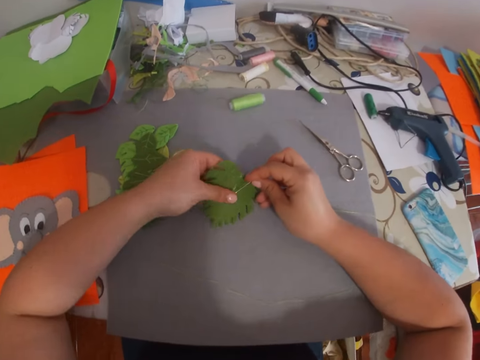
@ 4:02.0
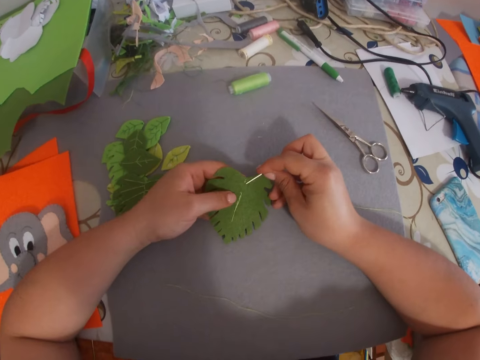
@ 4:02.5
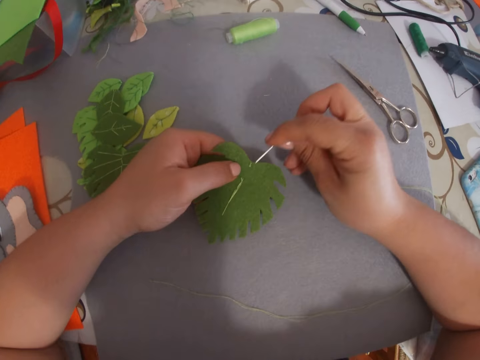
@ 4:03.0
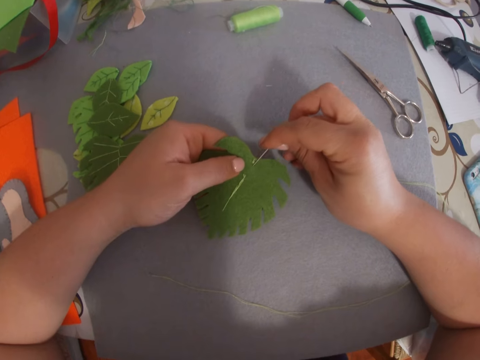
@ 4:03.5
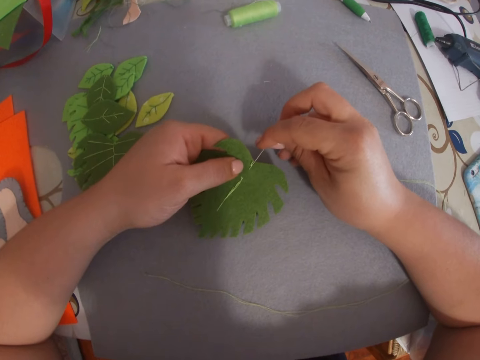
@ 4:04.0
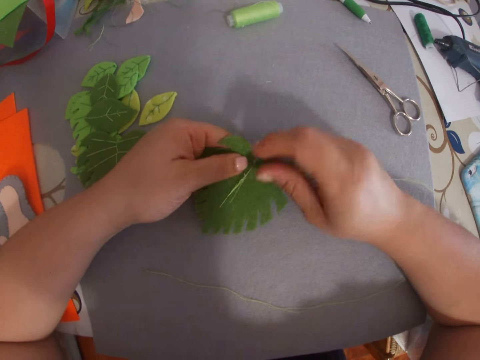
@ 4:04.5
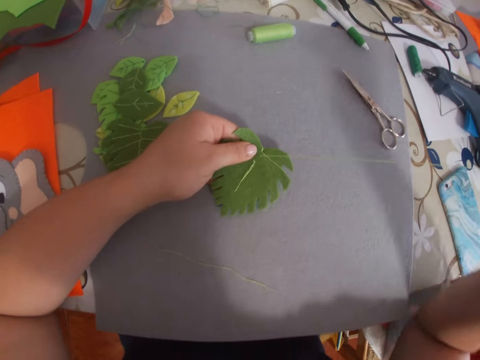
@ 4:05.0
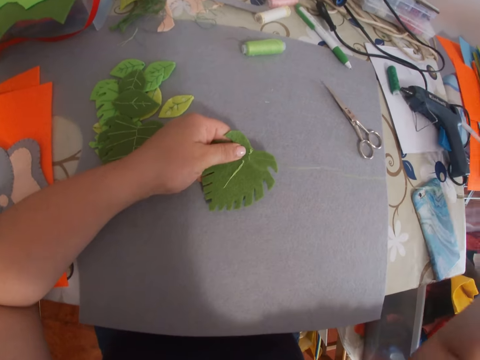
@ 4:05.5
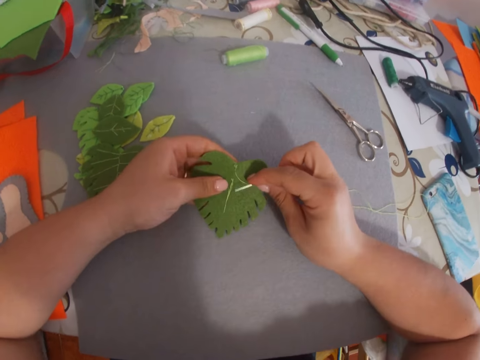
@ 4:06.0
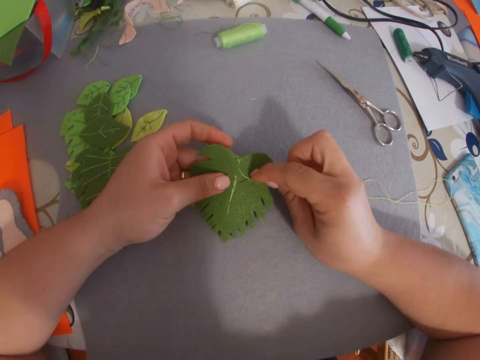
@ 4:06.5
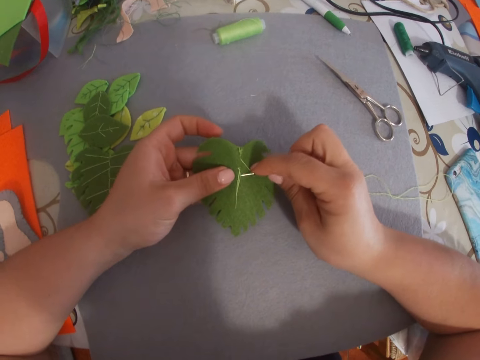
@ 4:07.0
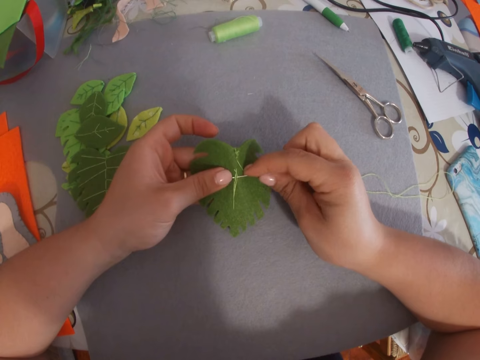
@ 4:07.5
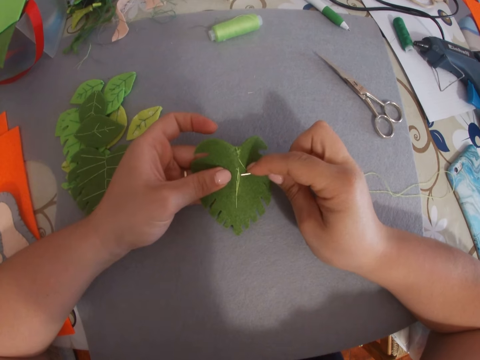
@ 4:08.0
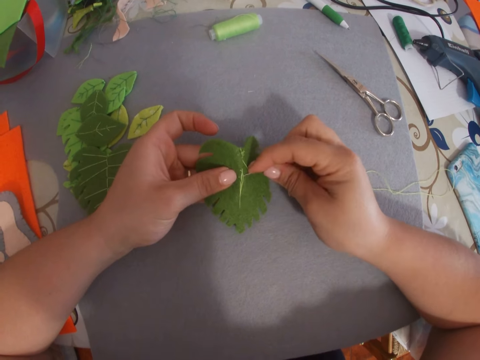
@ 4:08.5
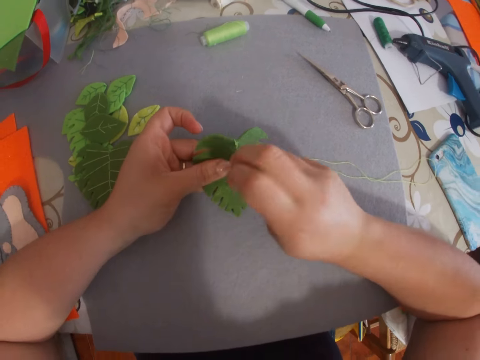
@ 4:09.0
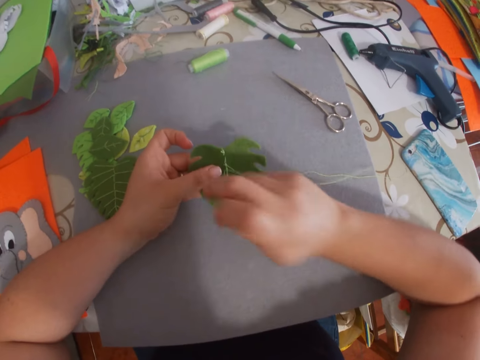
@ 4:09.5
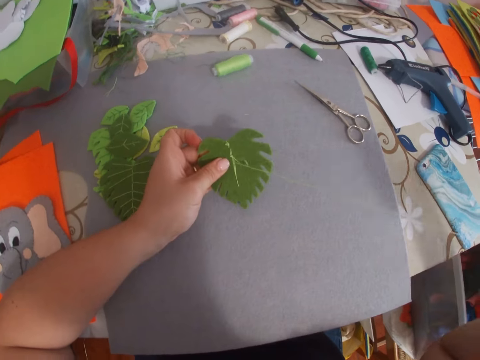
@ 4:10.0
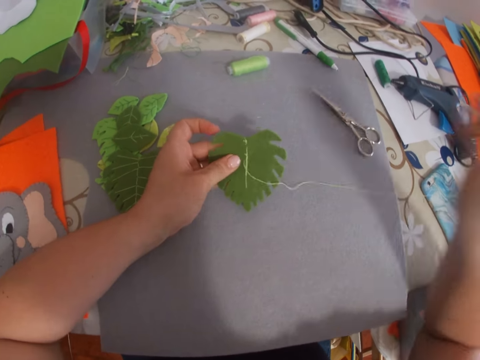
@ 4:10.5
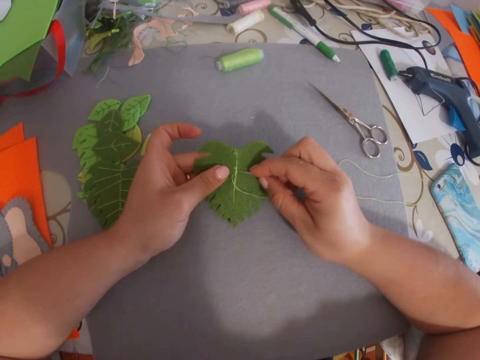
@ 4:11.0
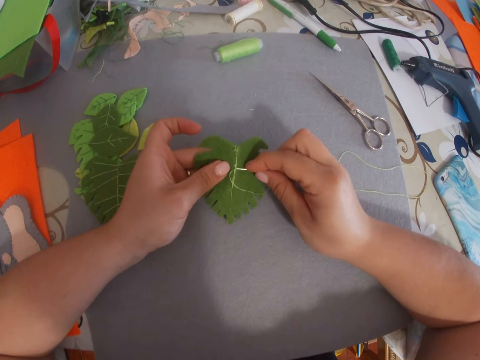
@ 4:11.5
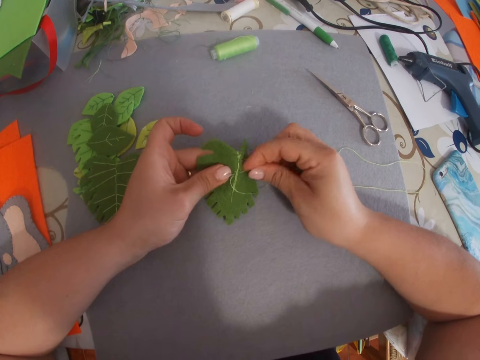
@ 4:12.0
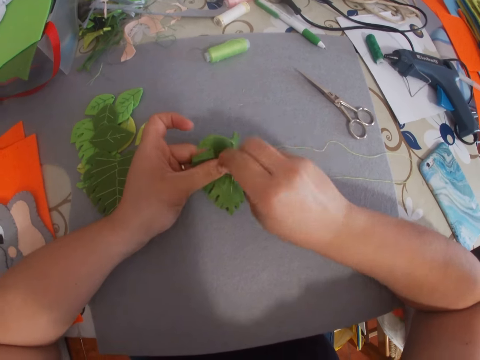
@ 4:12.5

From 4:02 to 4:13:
The camera wearer hand sews the flower.

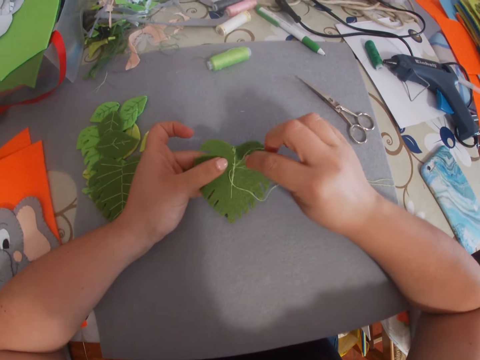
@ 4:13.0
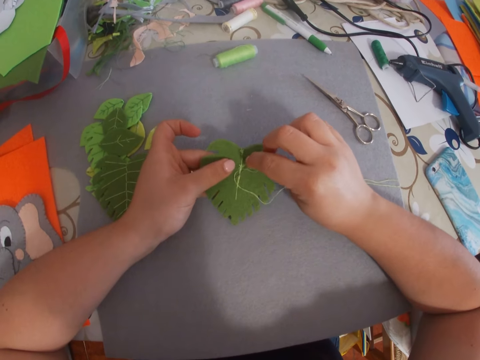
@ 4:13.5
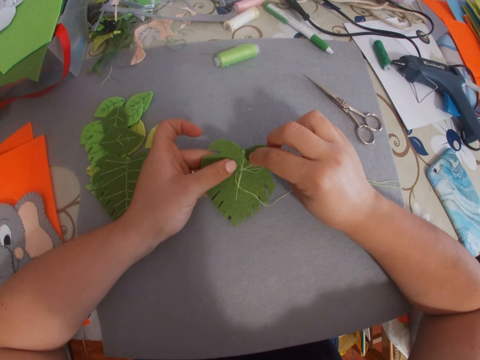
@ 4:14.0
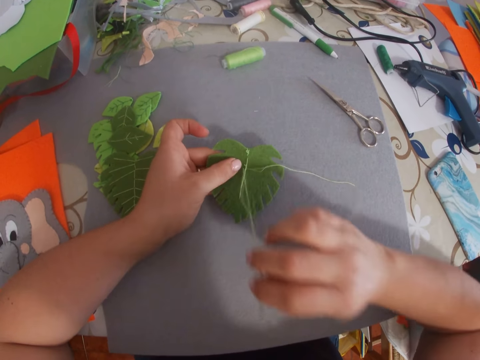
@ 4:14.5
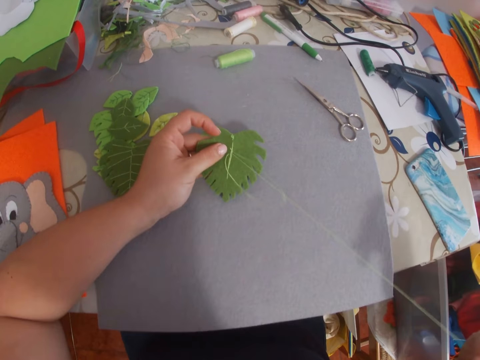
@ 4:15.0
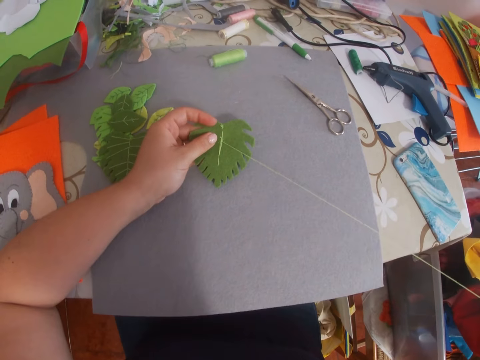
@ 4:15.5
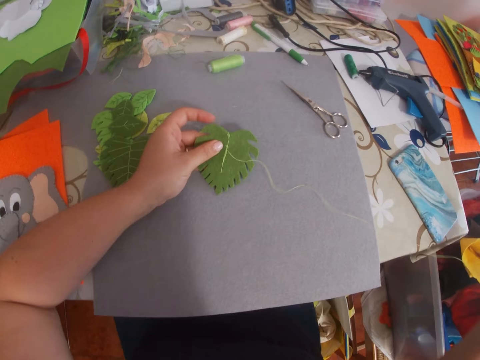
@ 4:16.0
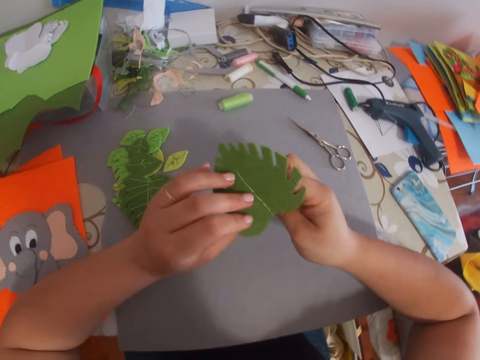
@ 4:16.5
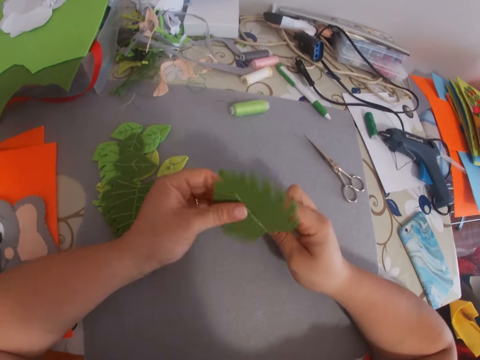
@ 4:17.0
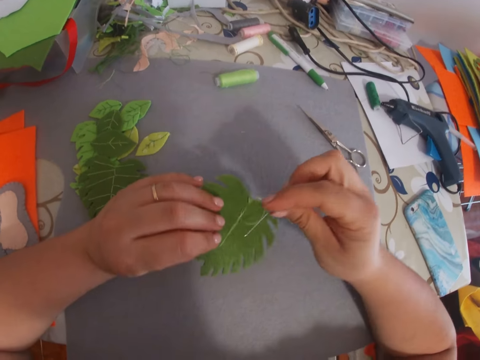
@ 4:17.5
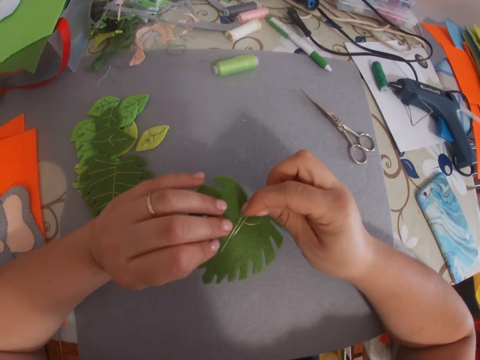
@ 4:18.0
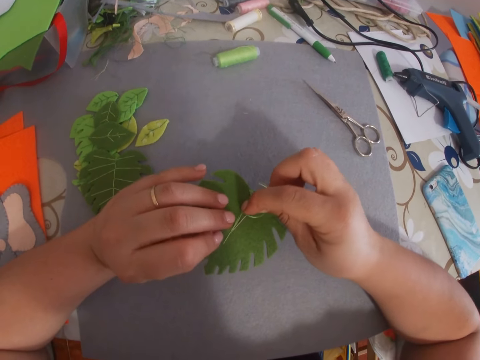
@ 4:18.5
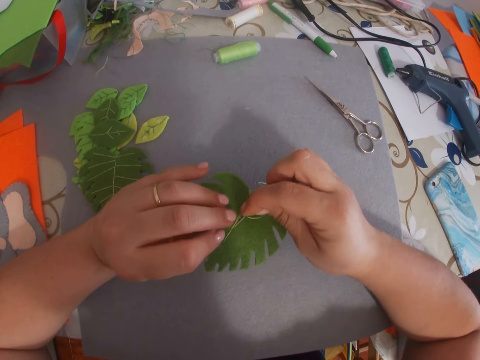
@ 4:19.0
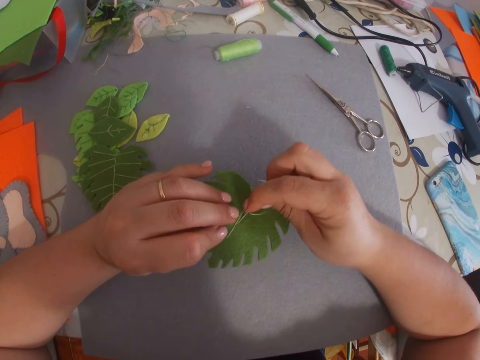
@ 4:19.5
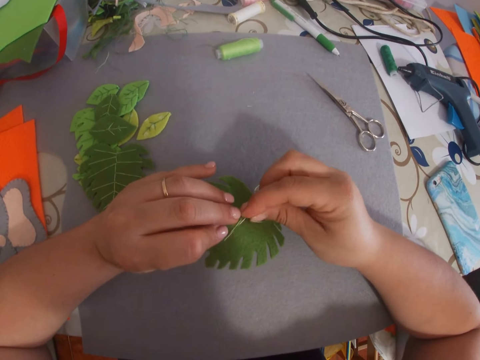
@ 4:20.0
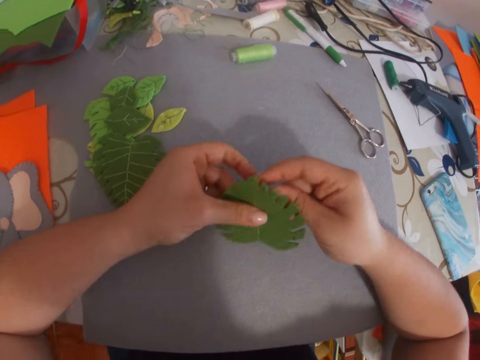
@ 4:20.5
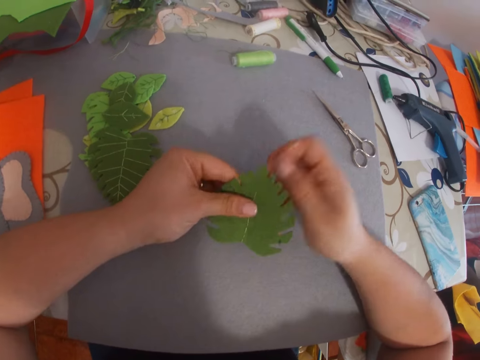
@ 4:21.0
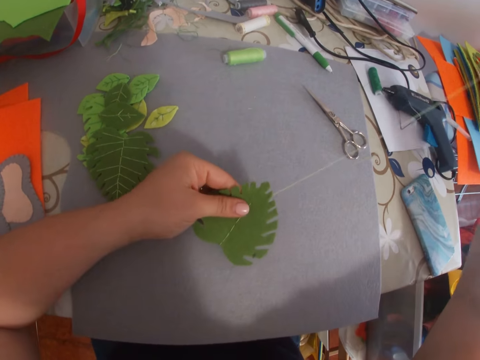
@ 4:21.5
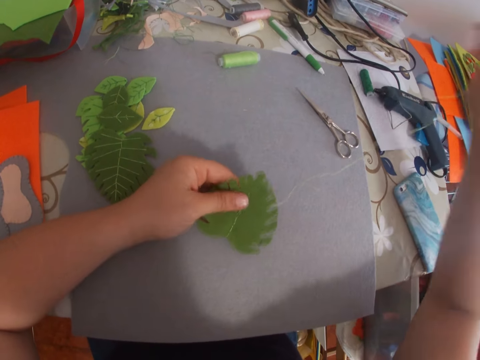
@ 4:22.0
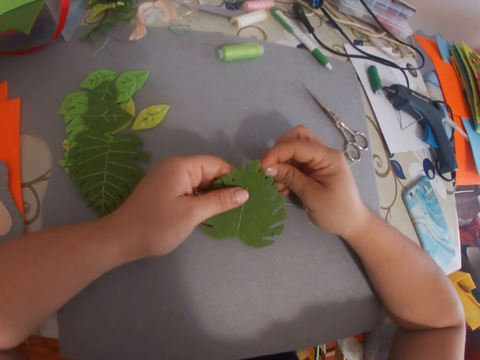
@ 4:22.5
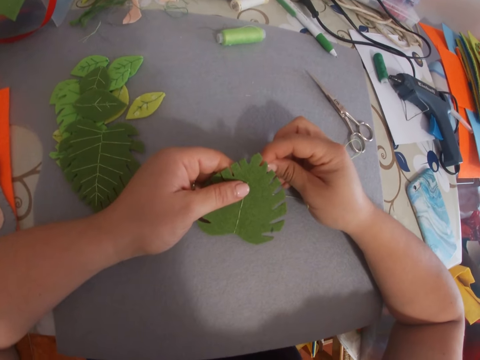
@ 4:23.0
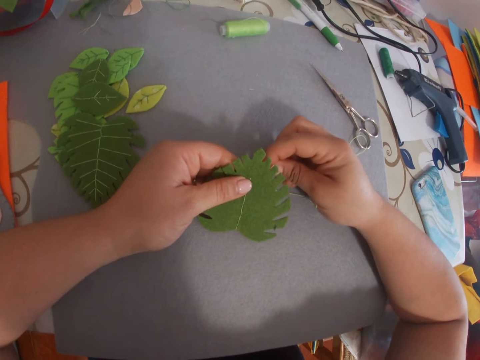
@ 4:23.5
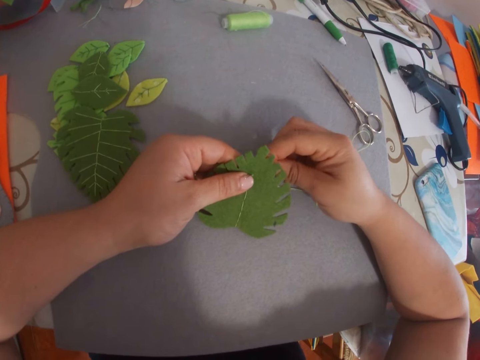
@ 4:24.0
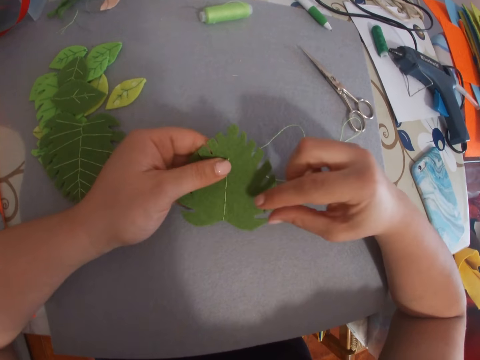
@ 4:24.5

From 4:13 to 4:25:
The camera wearer turns the flower. They sew the craft work.

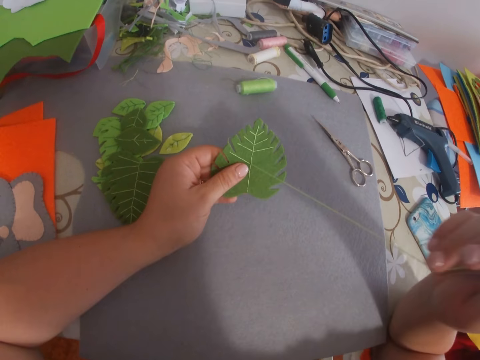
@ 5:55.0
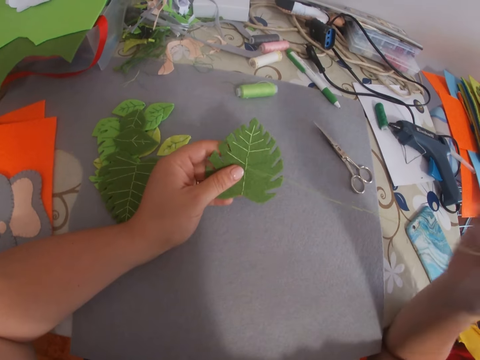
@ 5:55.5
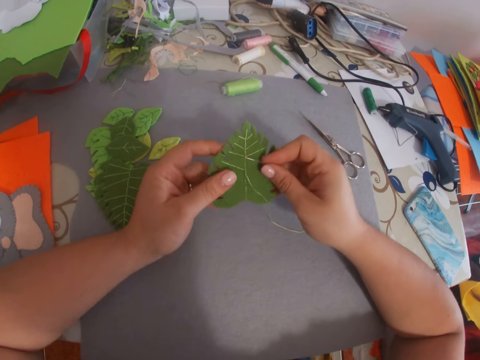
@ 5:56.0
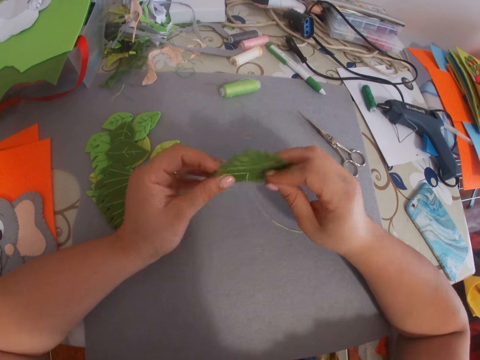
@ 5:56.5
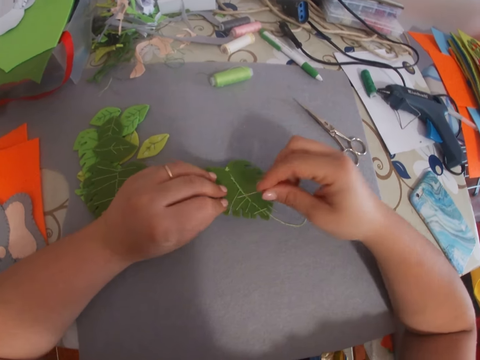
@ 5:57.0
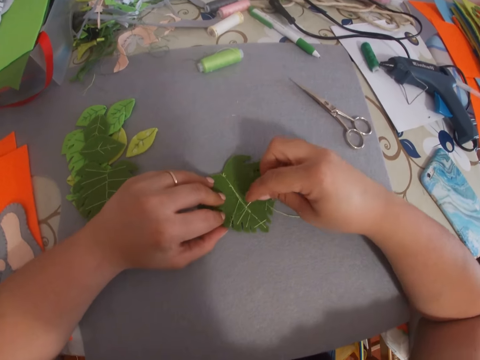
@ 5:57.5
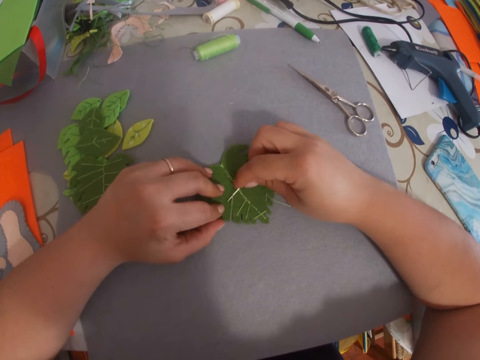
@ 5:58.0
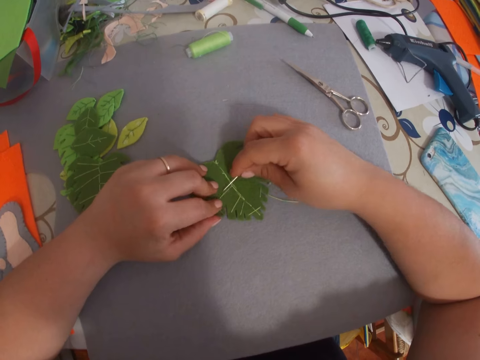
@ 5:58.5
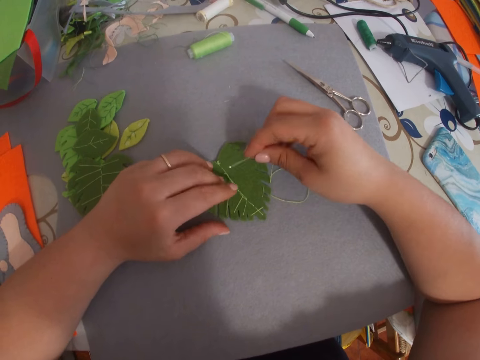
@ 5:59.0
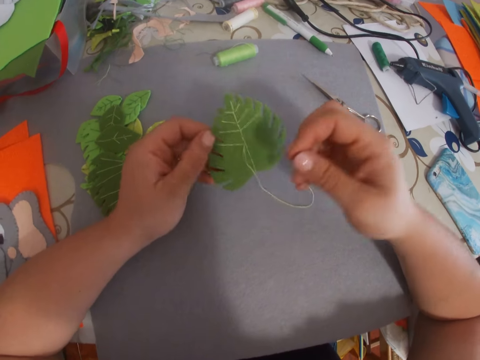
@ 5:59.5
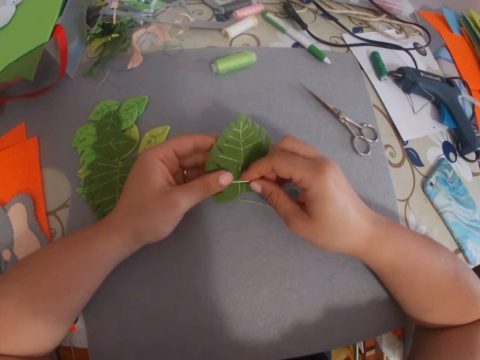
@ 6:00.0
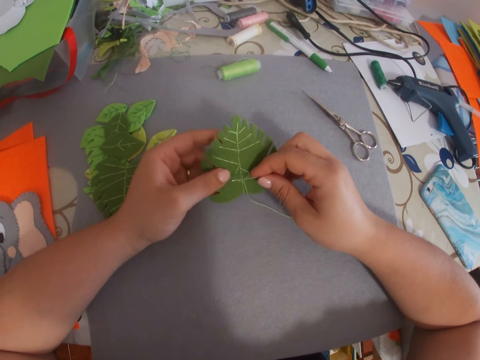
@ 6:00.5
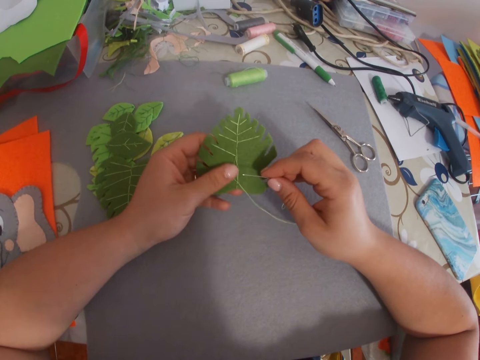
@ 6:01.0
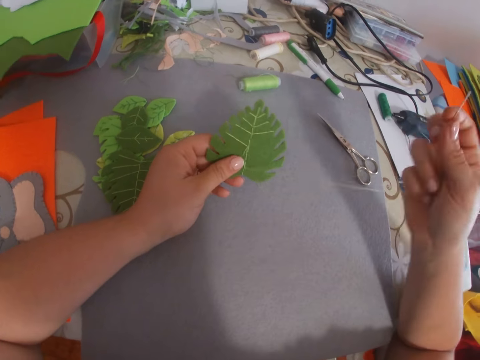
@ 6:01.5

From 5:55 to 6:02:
The camera wearer sews the decorated flower paper. They put the craft work on the table. They pick the craft work from the table.
